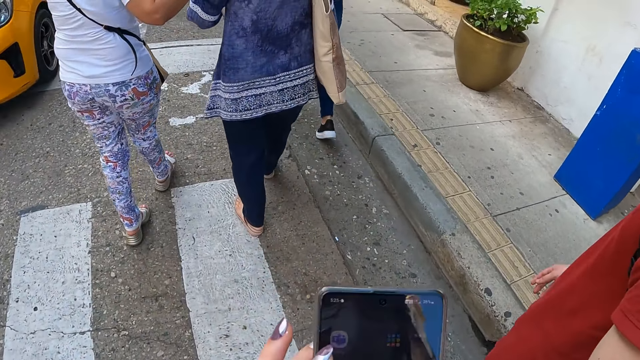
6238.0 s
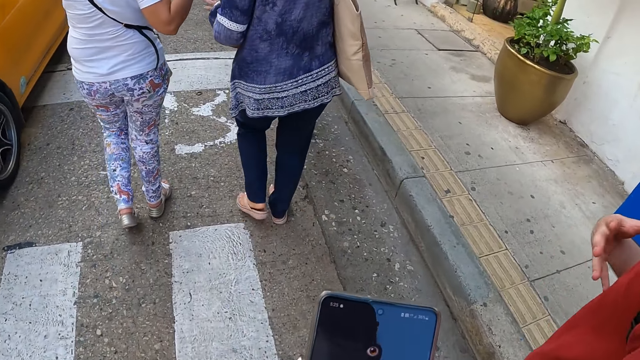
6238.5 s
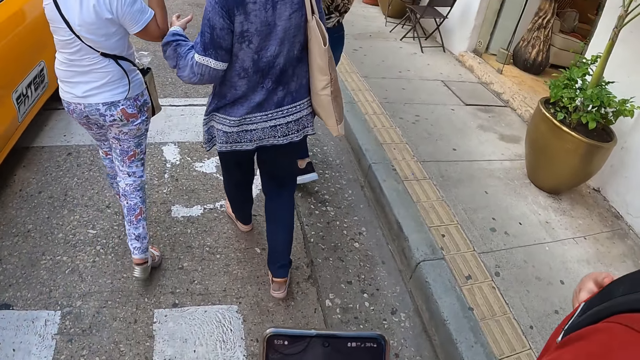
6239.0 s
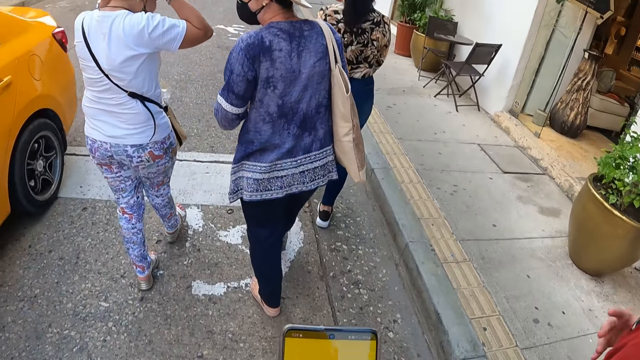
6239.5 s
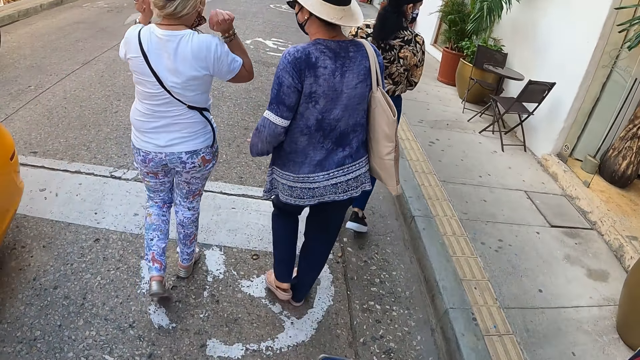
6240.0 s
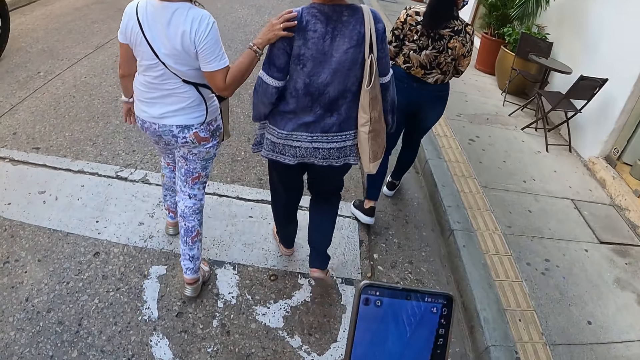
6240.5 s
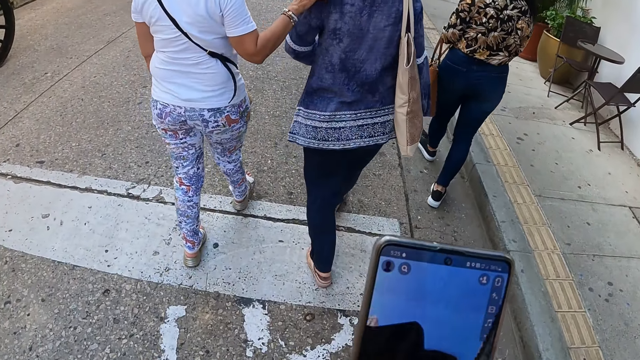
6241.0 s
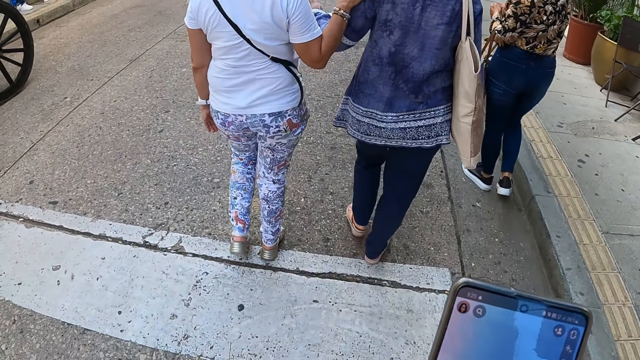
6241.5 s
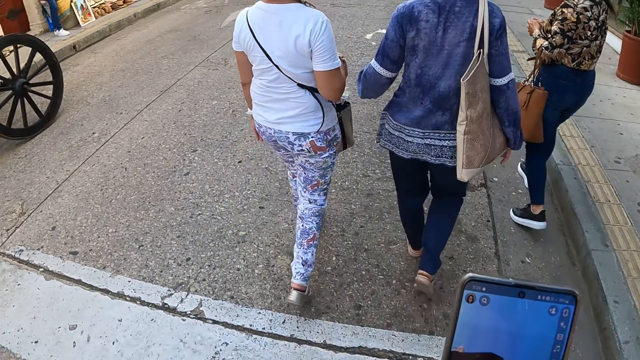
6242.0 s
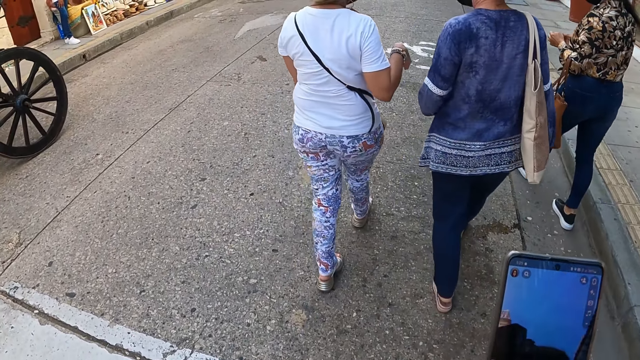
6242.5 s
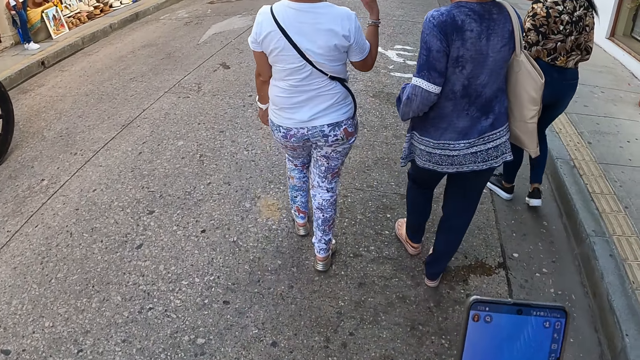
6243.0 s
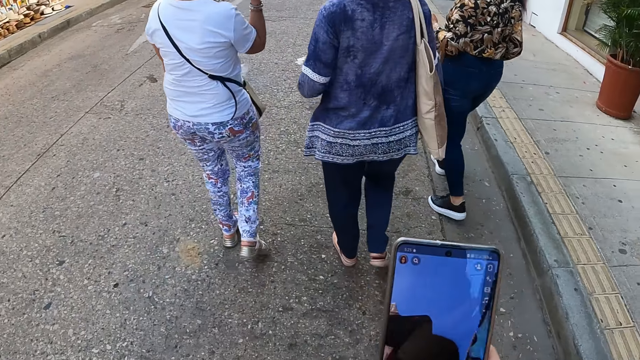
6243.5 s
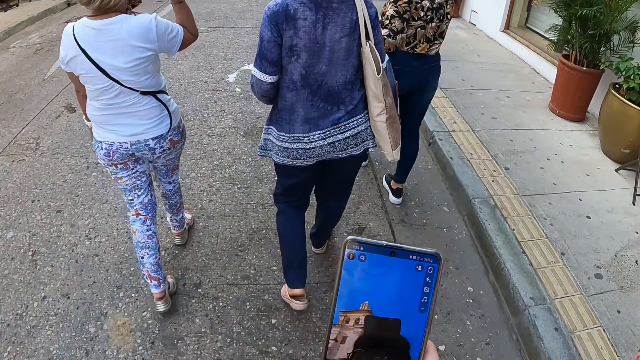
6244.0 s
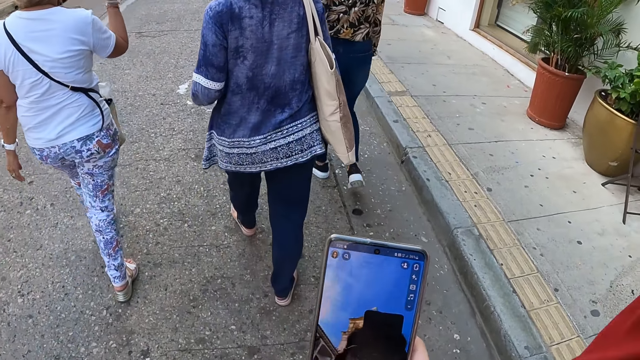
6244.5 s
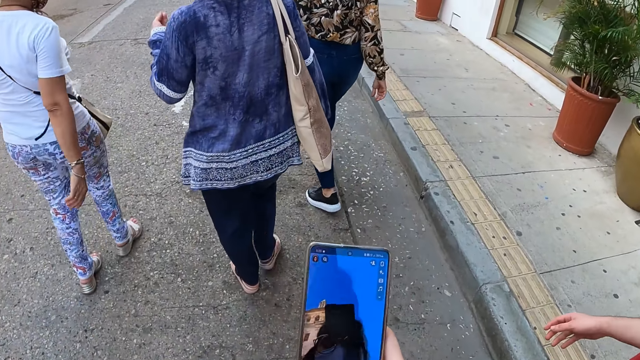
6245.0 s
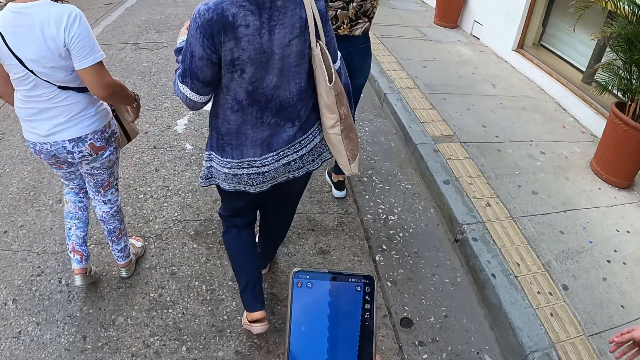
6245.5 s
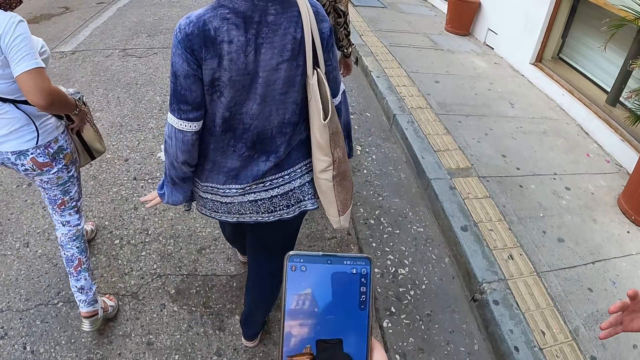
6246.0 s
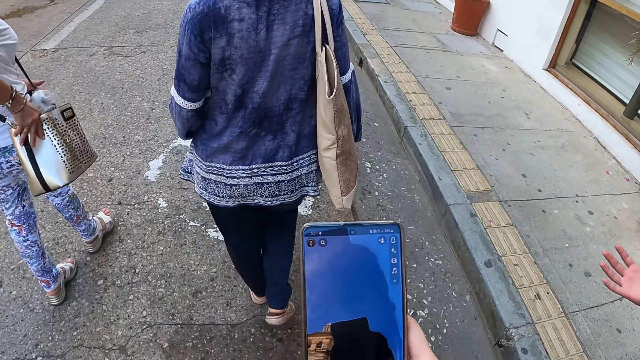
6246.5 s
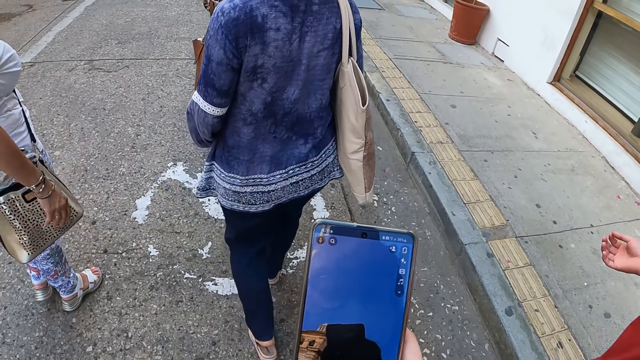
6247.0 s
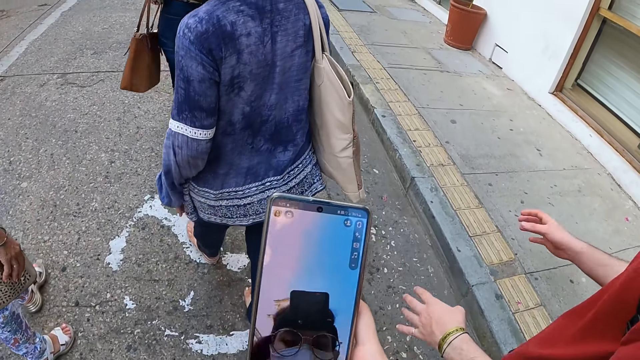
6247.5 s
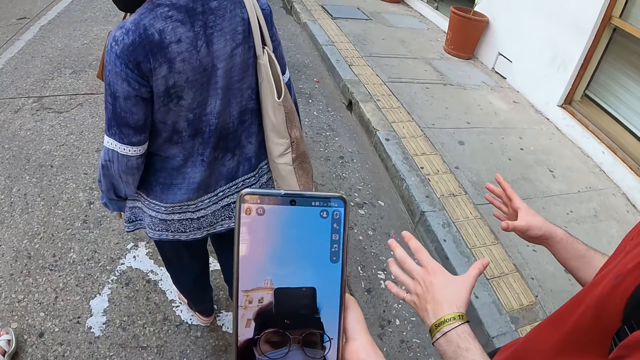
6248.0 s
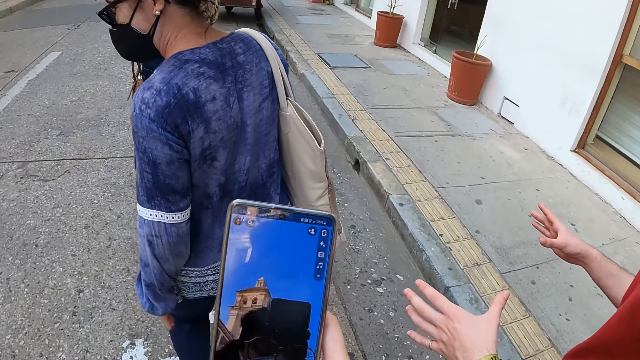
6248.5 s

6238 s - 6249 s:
The camera wearer walks on the road and uses the phone. A man interacts with the camera wearer. The camera wearer walks on the road and uses the phone. The man interacts with the camera wearer.

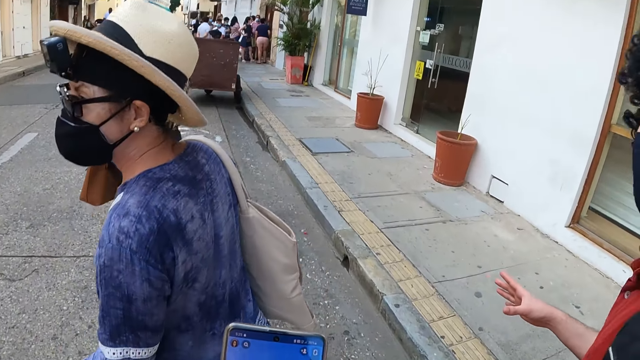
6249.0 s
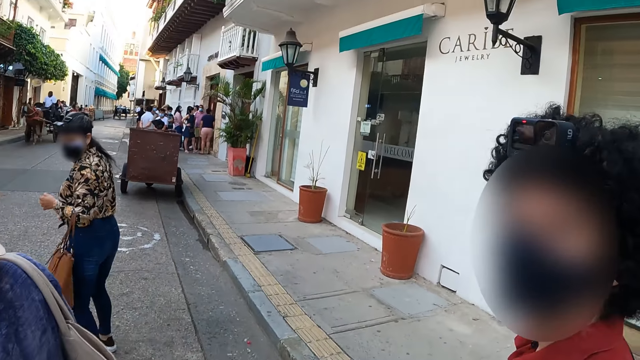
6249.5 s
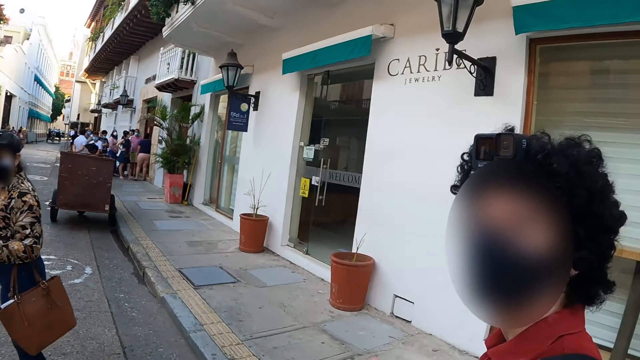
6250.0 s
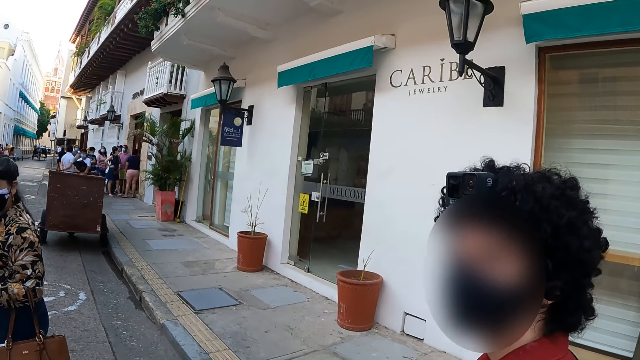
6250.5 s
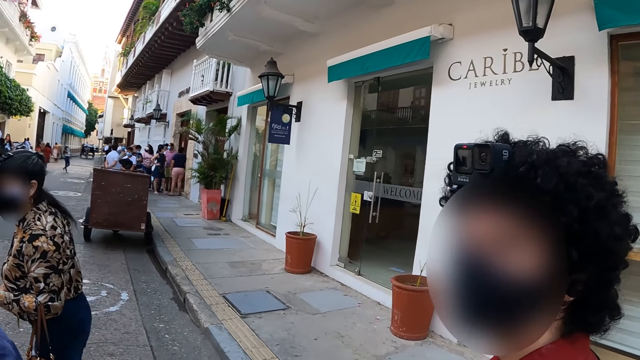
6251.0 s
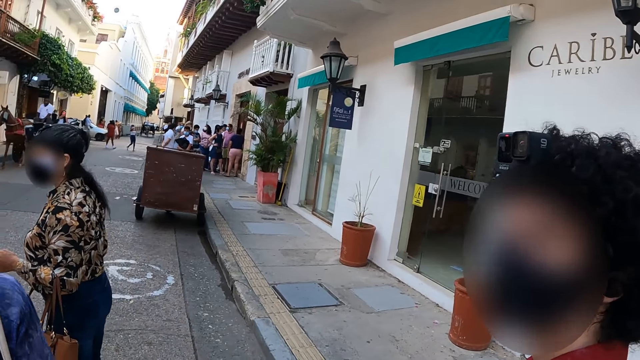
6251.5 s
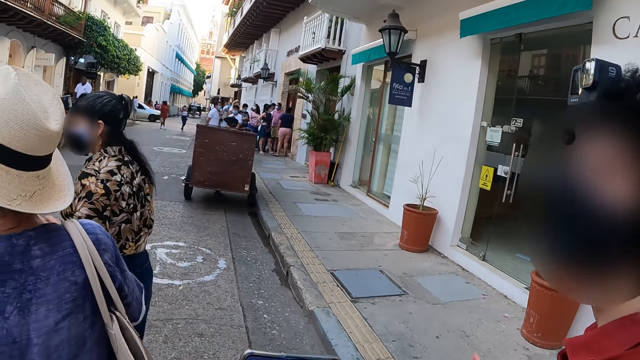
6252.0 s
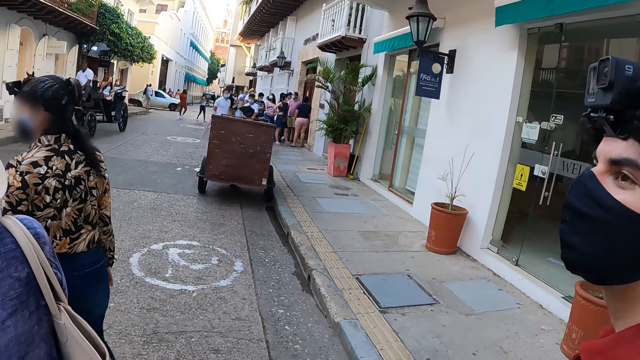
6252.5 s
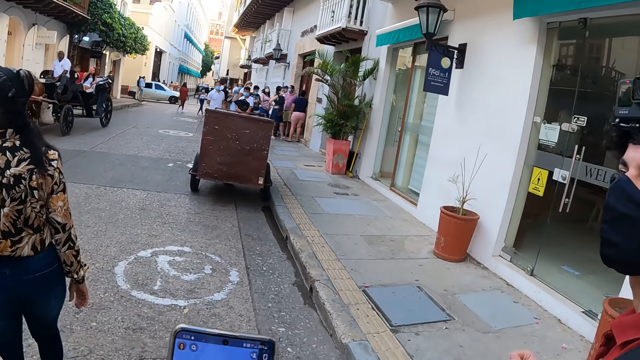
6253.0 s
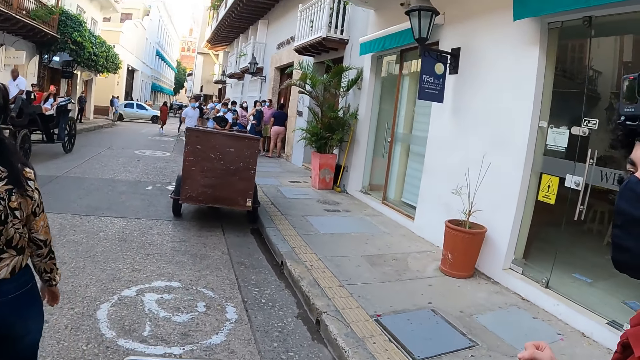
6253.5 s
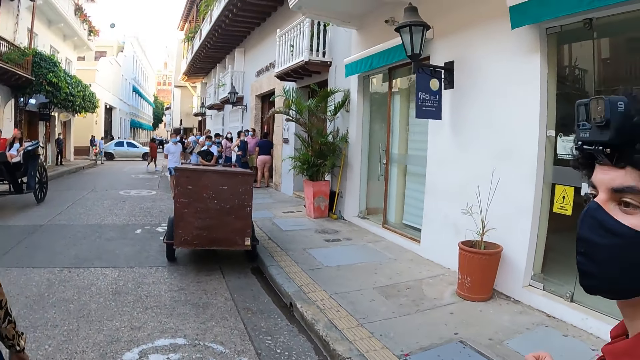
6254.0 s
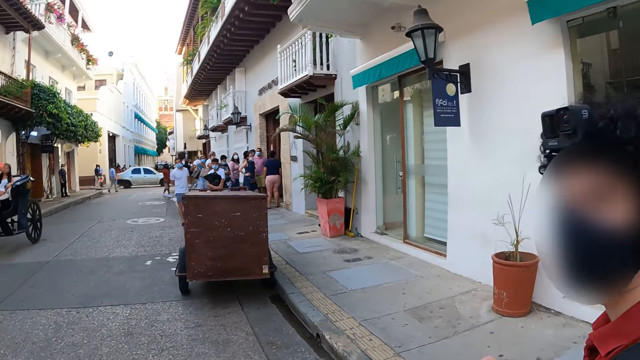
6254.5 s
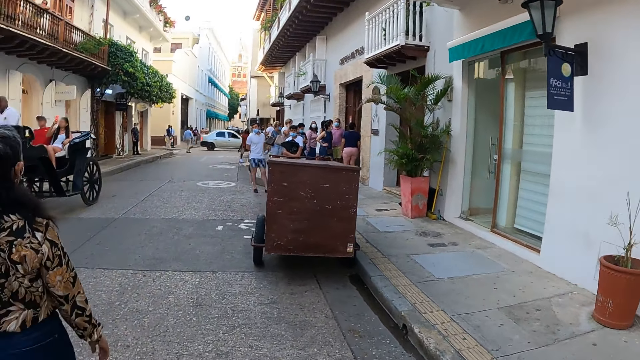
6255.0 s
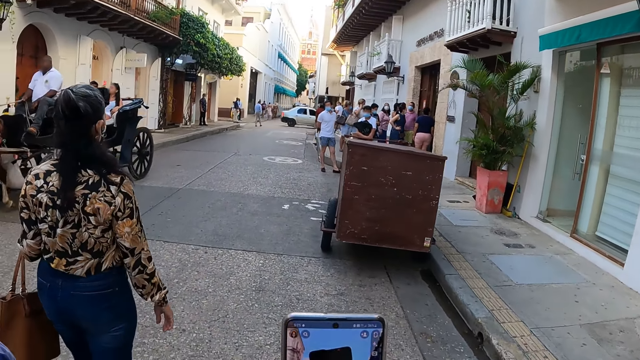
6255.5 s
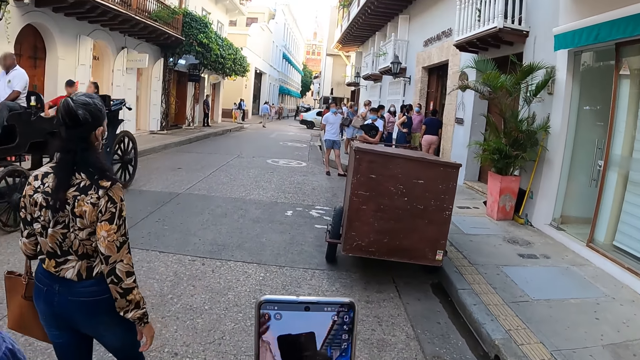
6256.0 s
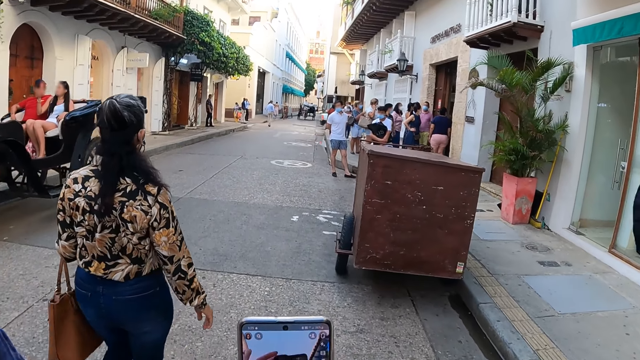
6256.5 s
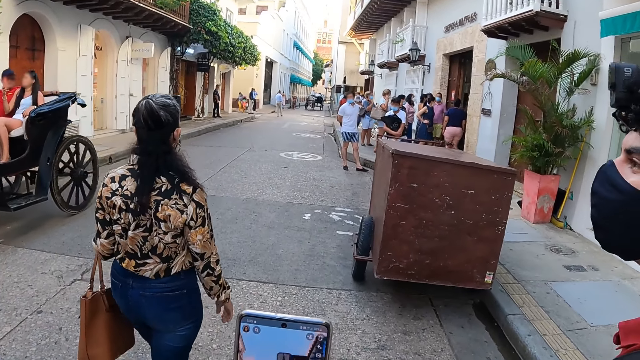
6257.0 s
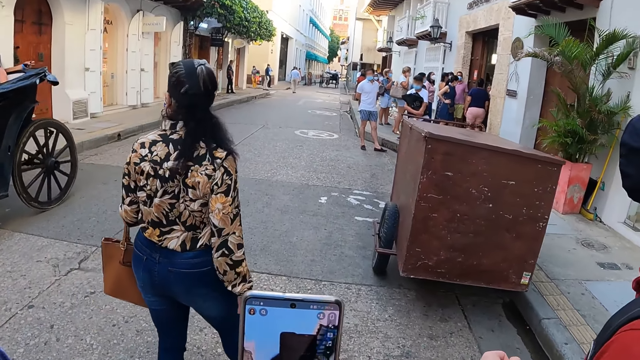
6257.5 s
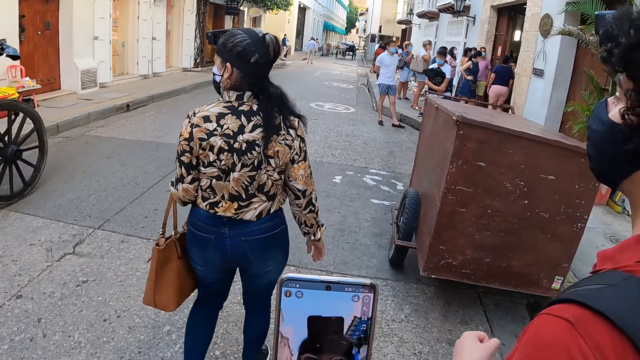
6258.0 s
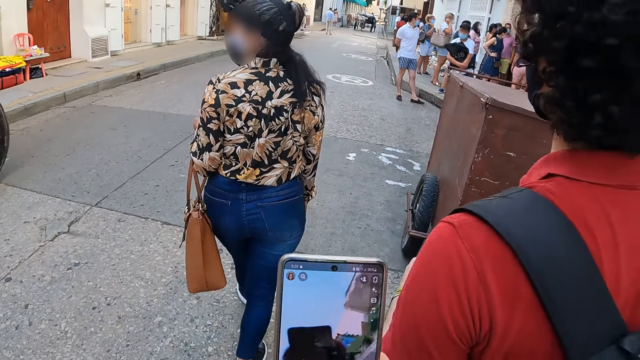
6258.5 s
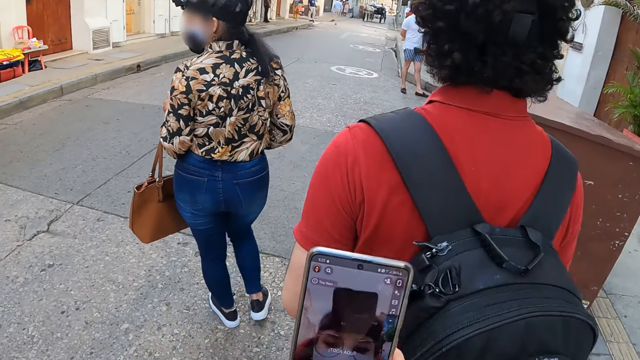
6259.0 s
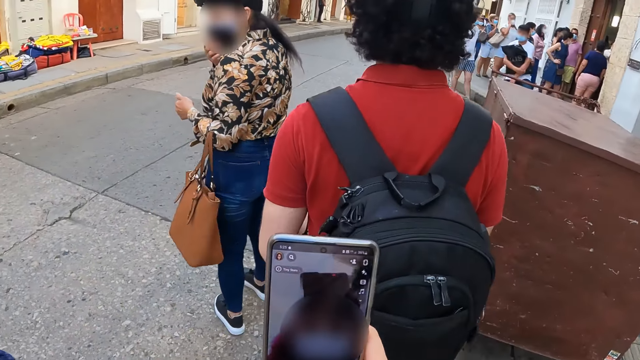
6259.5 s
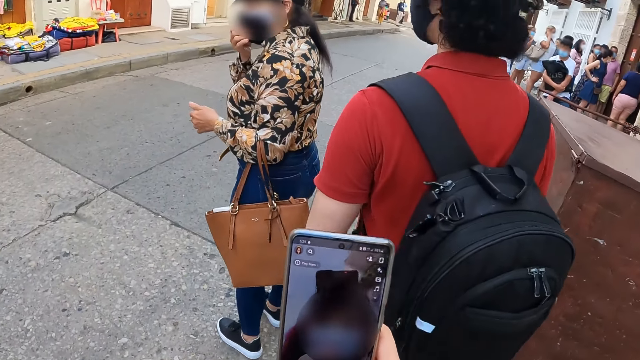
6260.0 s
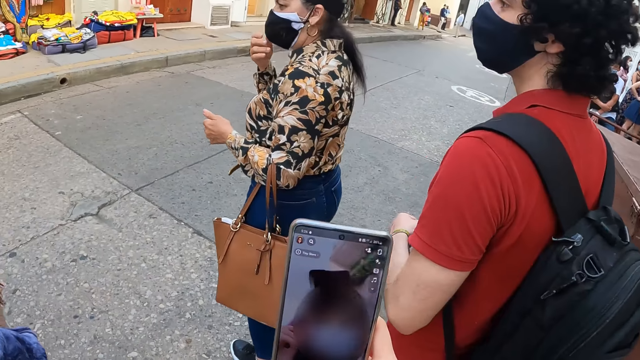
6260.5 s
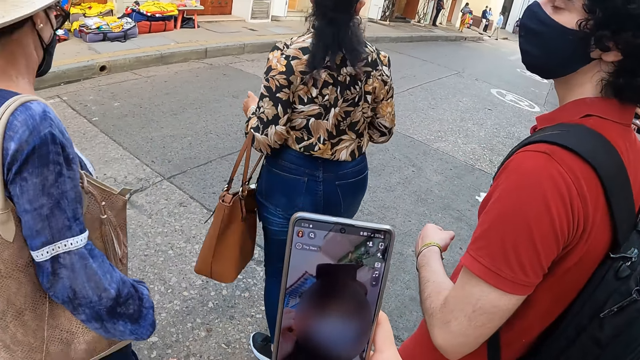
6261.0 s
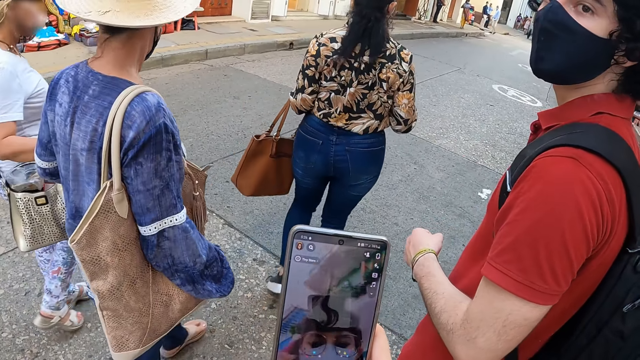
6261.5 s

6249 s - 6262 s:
The camera wearer walks on the road. A man walks on the road. The camera wearer looks at the man. They walk on the road and look around. They walk on the road. The man walks on the road. The camera wearer looks at the man. They walk on the road and use the phone. They walk on the road and use the phone. The man walks on the road. The camera wearer uses the phone. The man walks on the road. The camera wearer uses the phone.
